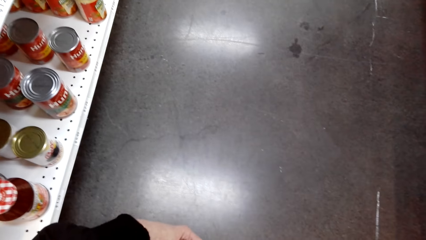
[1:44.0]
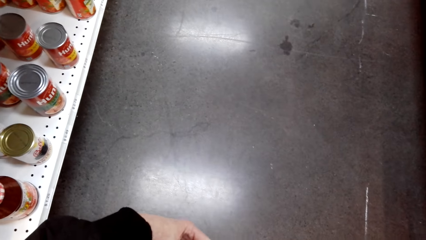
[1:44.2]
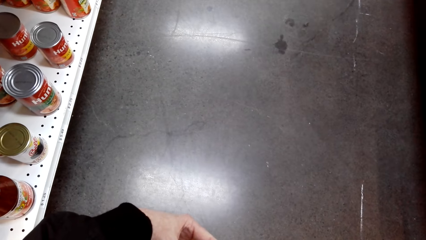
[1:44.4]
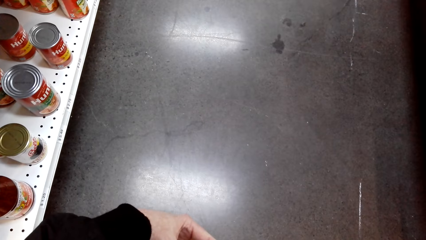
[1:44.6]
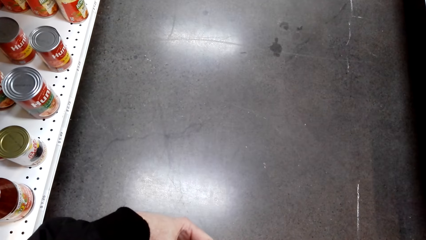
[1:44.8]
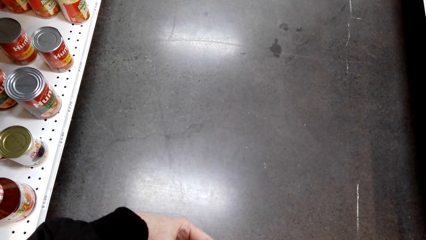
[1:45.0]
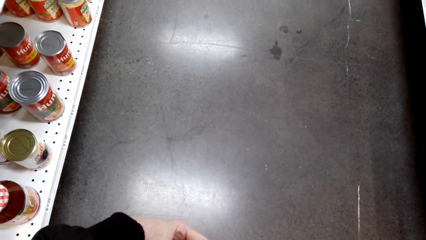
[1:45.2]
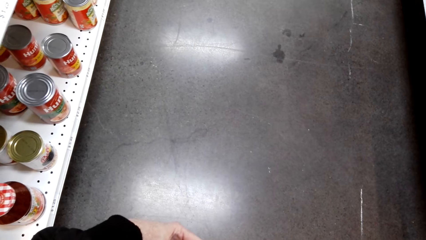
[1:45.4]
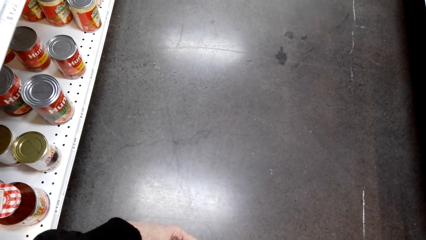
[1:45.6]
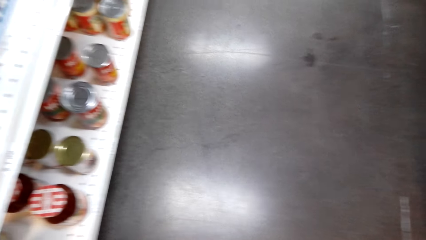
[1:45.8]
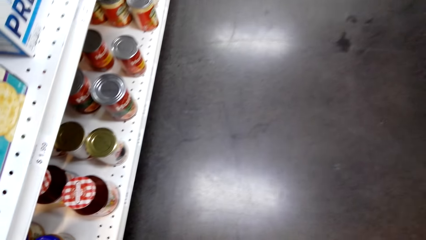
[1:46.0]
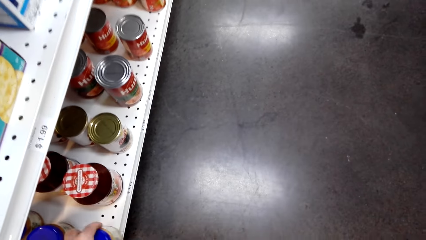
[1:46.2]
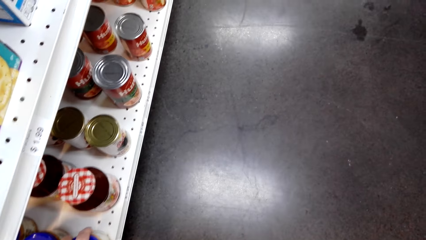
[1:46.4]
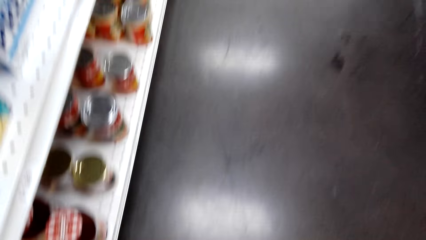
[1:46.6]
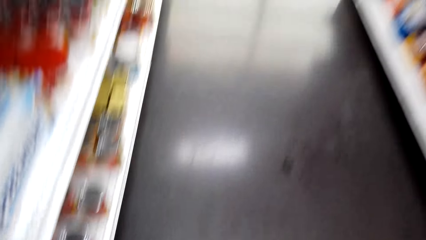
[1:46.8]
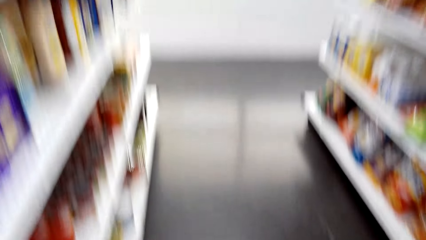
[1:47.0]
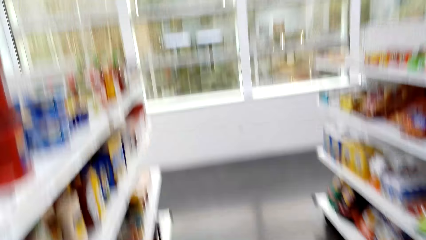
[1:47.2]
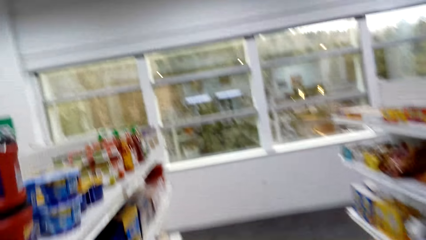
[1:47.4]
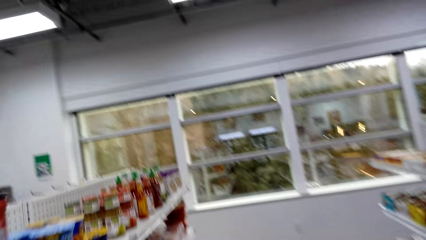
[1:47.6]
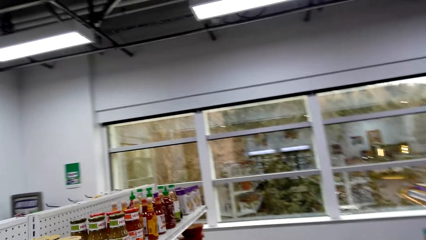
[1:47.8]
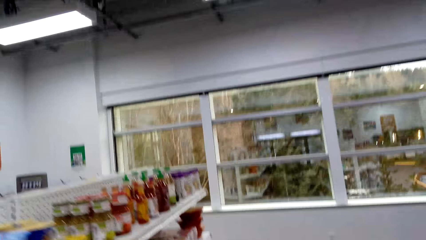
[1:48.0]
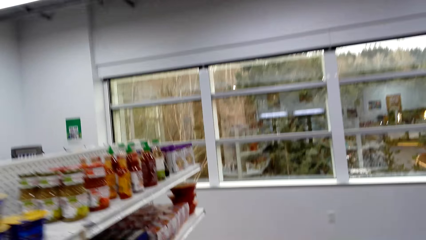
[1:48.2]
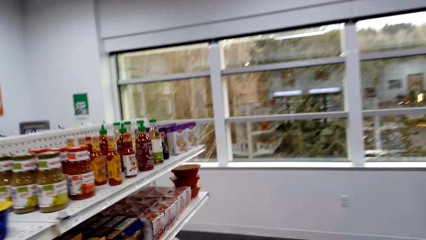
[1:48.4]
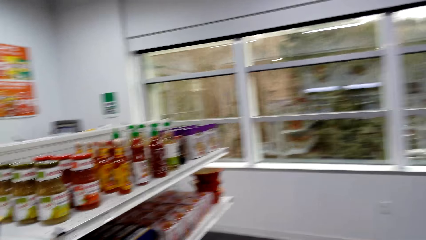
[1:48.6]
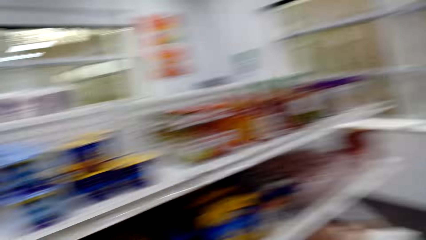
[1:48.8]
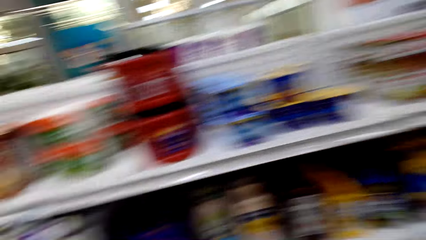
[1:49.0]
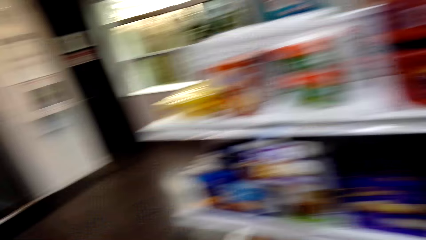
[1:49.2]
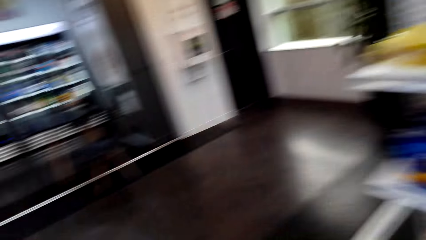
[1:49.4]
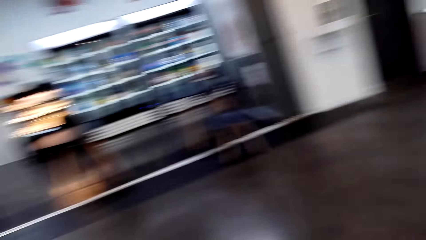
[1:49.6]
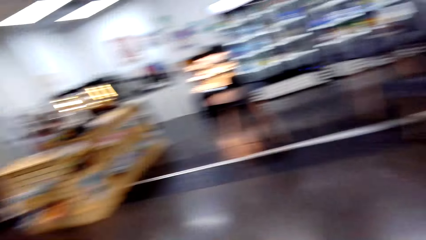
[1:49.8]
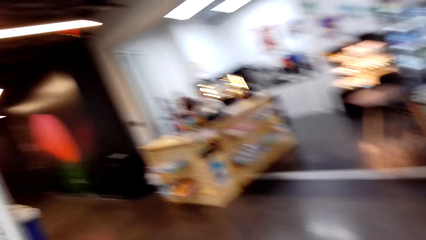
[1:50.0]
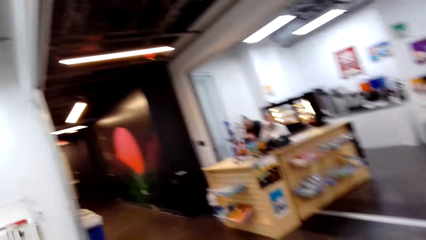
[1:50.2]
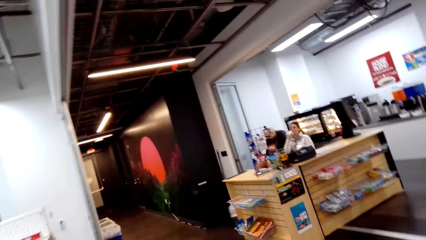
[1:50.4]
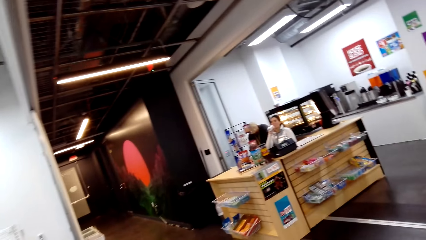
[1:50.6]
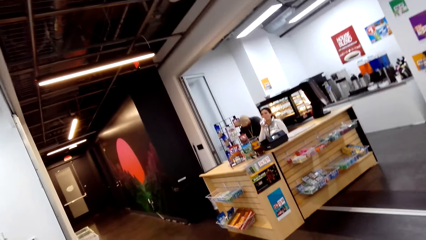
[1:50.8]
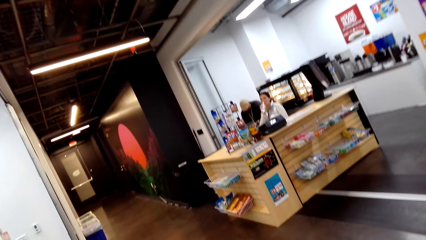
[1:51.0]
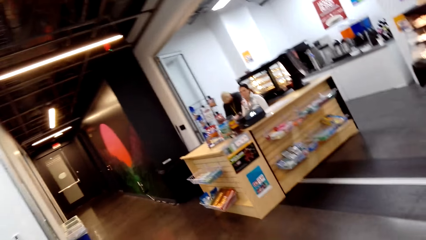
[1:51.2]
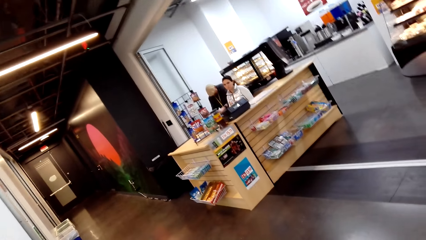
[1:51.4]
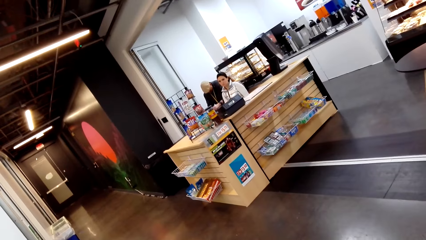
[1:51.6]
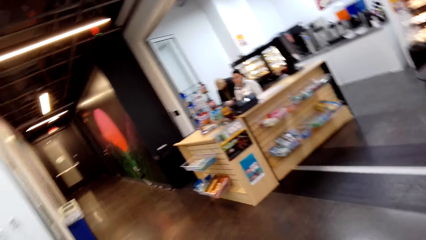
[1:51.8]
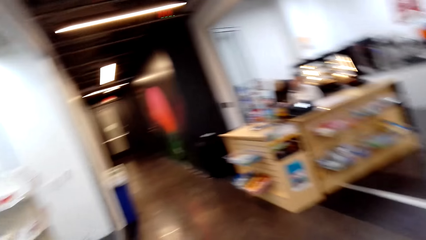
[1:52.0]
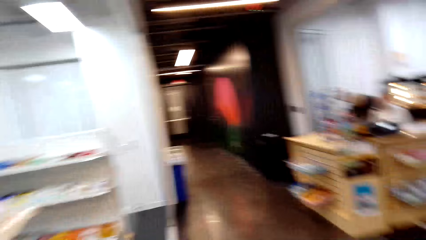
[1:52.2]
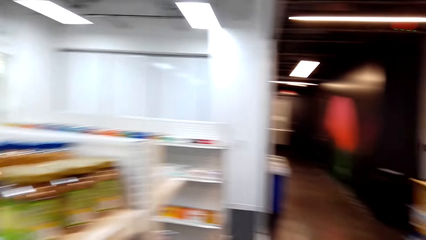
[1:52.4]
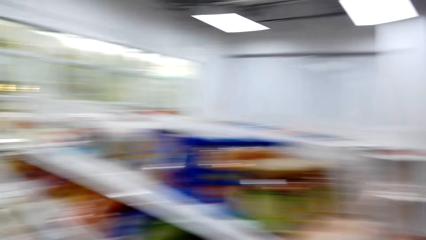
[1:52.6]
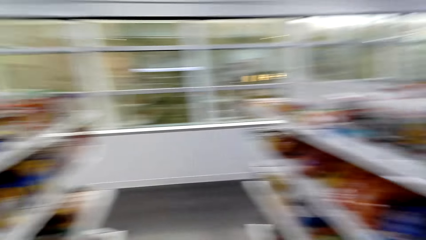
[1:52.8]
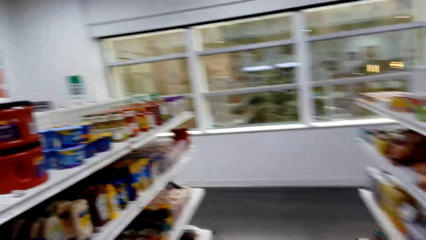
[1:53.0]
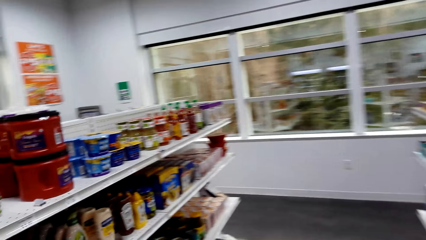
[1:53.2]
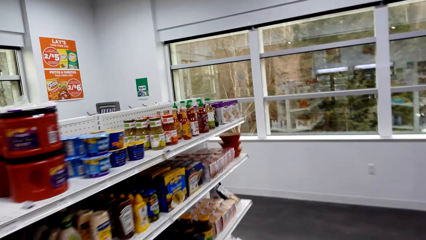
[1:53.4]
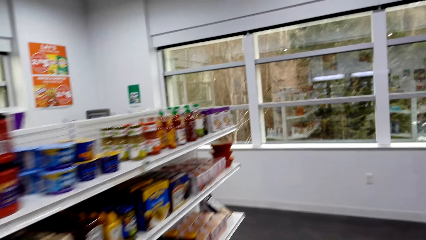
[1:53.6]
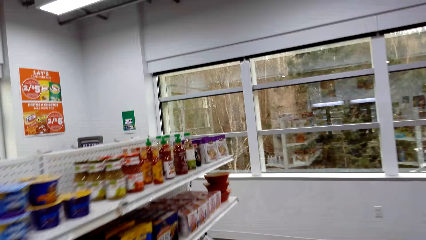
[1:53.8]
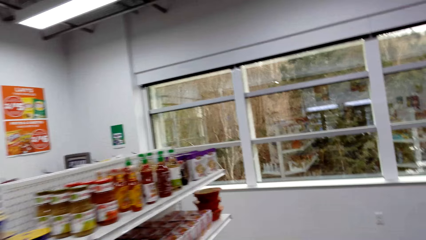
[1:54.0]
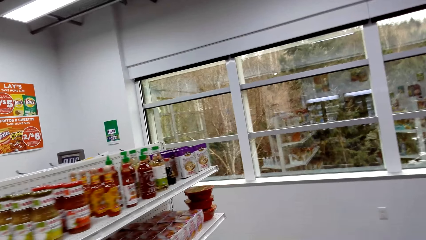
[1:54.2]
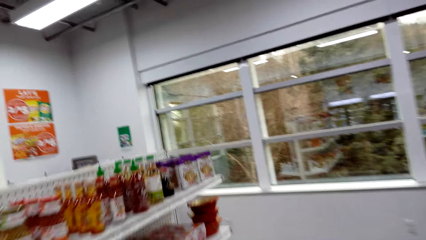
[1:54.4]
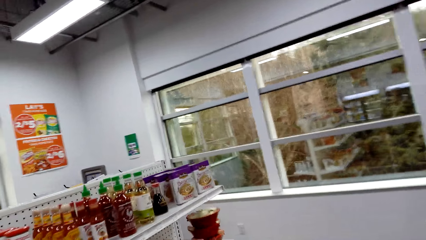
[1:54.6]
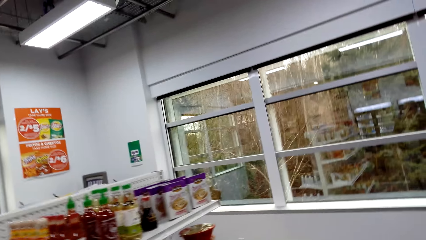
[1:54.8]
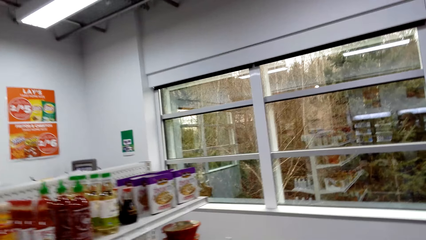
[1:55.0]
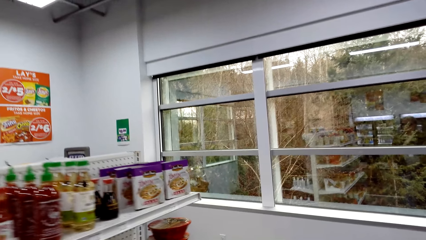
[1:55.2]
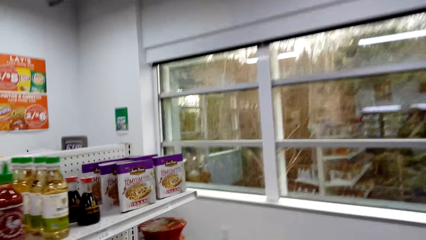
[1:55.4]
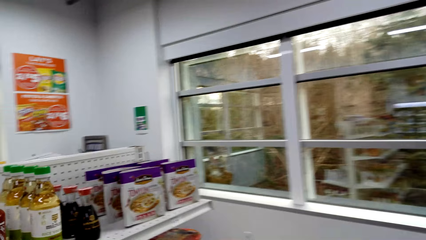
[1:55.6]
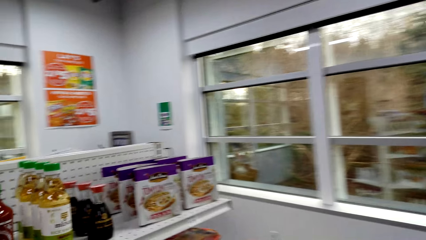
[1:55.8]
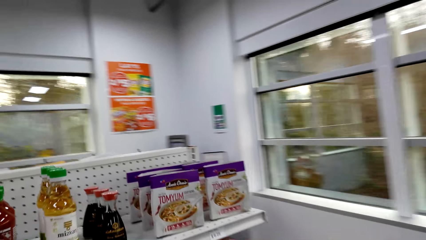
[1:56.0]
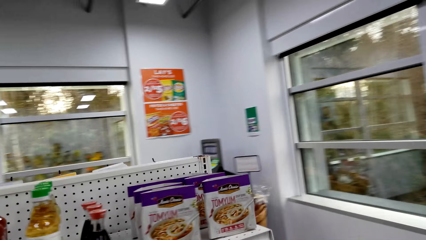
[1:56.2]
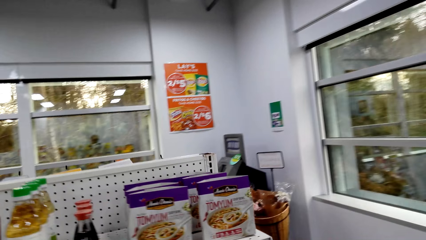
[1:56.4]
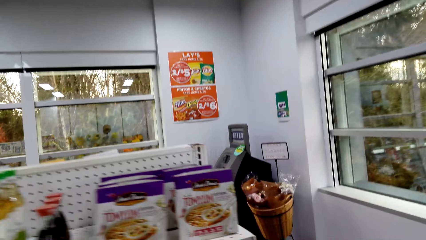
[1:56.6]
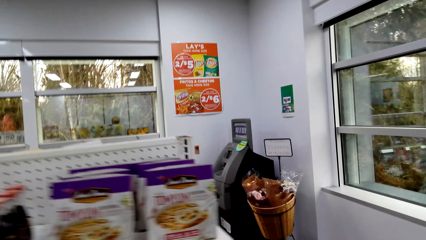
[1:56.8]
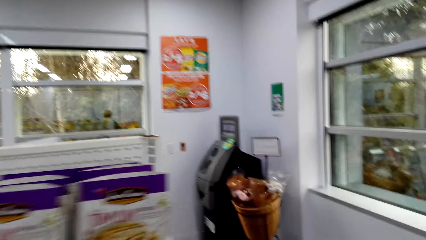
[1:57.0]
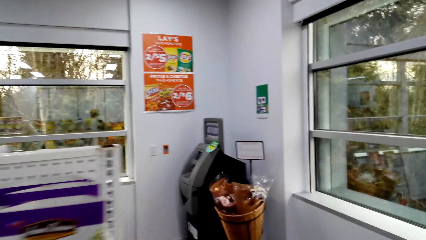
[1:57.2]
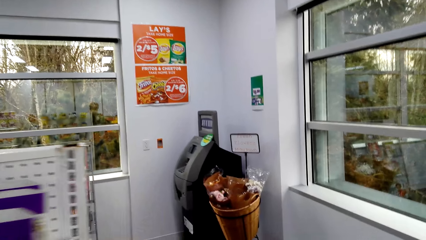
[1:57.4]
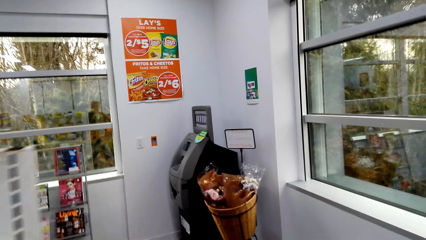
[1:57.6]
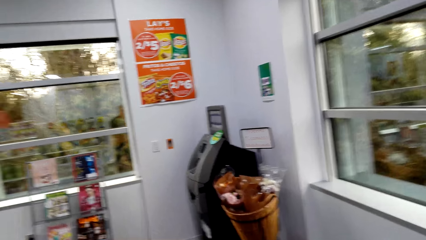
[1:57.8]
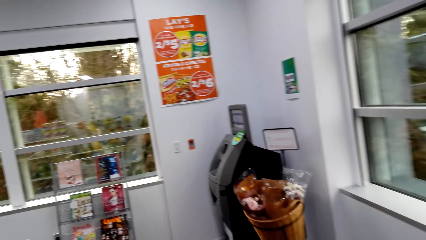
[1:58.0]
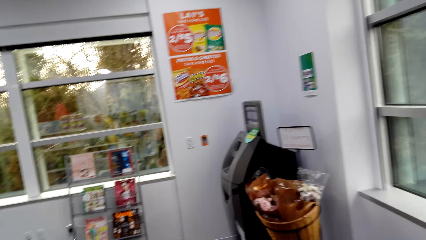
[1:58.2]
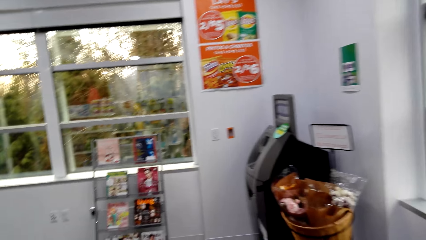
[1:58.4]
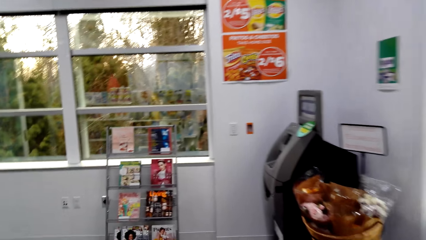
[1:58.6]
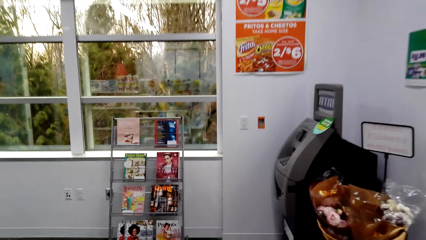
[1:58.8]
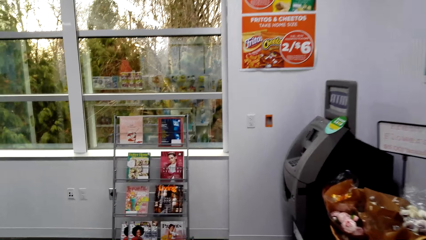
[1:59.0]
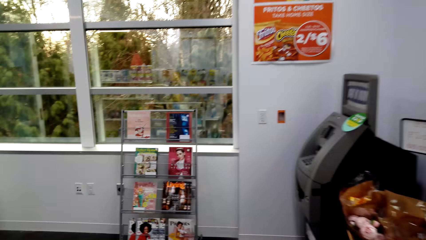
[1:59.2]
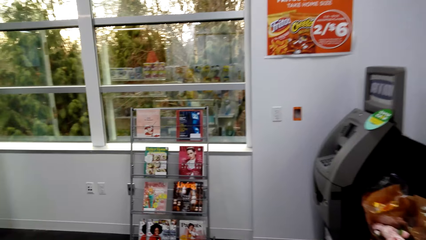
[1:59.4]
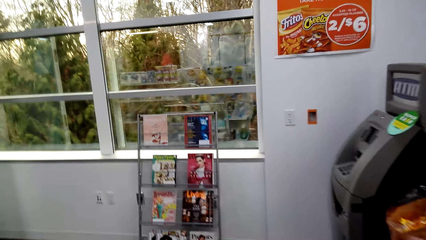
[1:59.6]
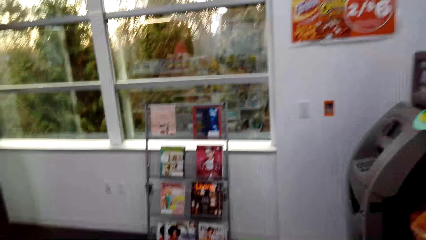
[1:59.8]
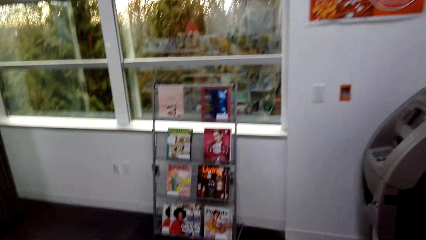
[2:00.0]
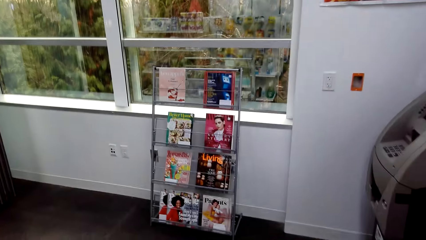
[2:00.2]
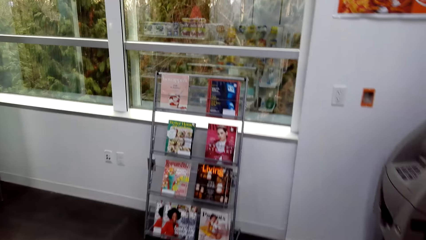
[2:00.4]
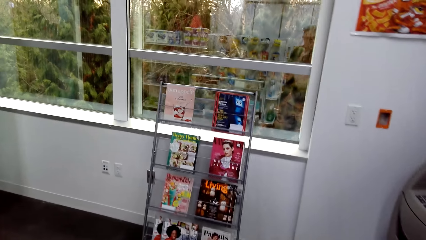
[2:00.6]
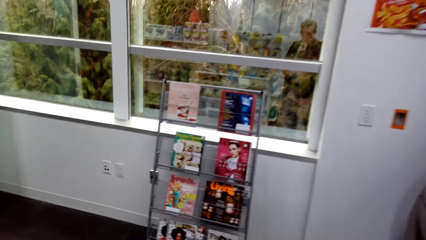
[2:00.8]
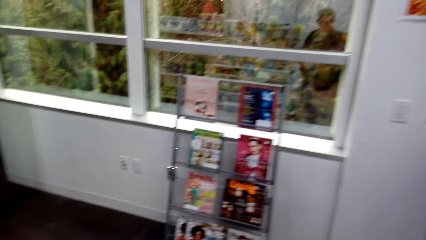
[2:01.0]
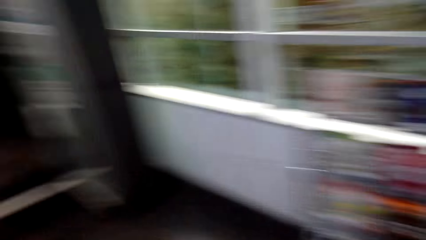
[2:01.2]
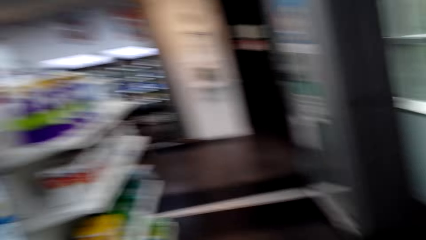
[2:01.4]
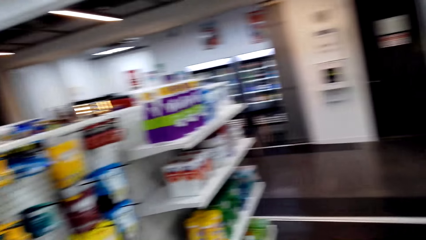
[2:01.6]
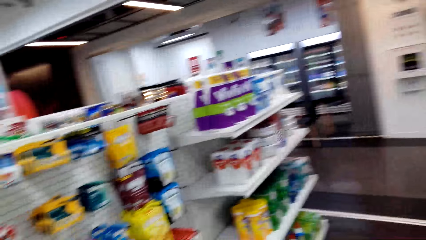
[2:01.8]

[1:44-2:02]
The camera wearer steps forward. They look around. They look at a person. They step forward. They look at the pamphlets.
